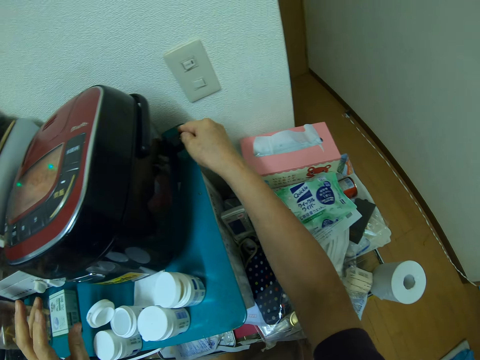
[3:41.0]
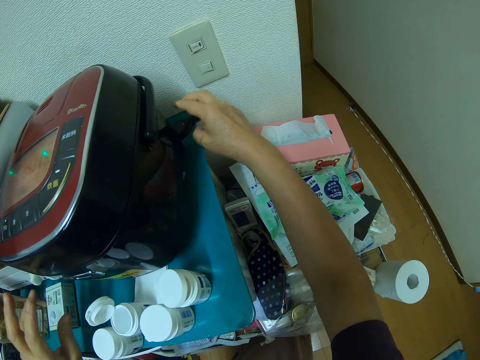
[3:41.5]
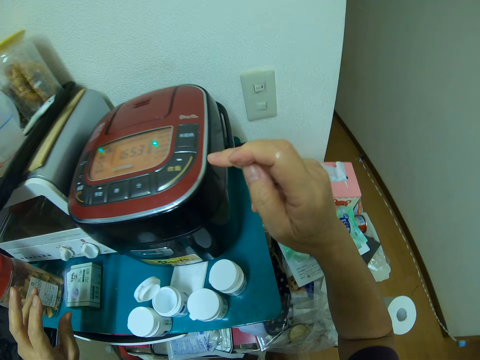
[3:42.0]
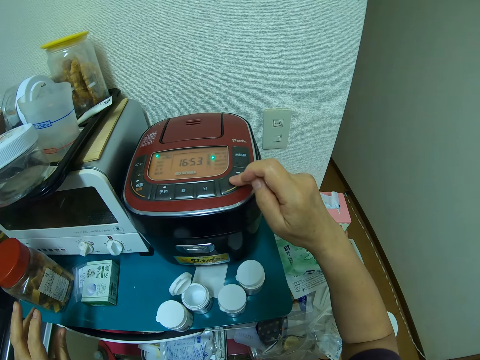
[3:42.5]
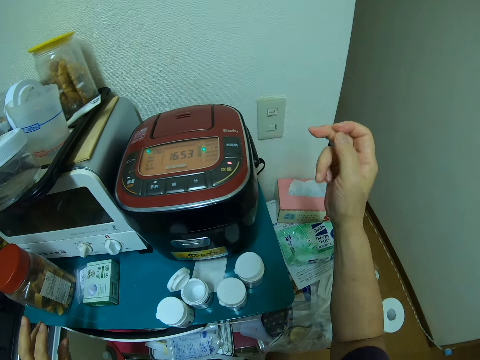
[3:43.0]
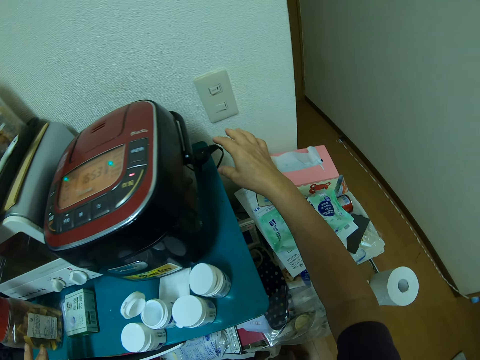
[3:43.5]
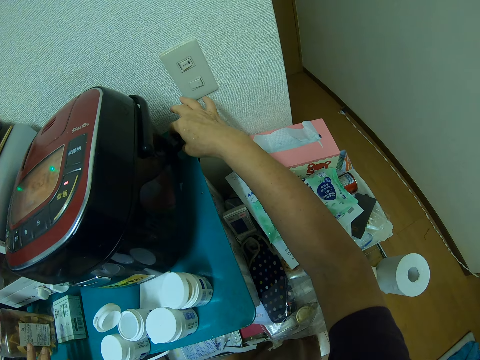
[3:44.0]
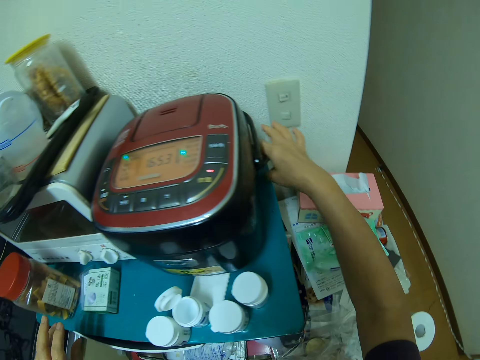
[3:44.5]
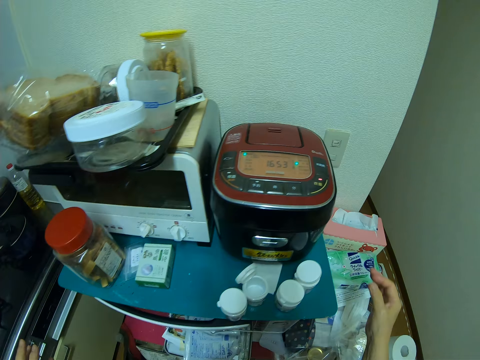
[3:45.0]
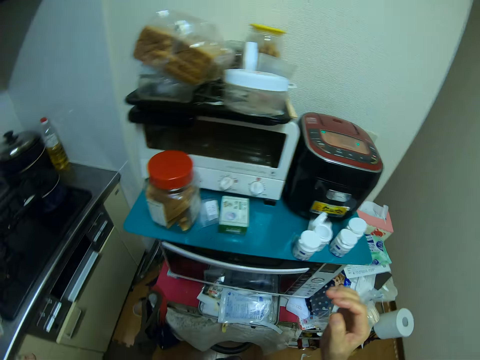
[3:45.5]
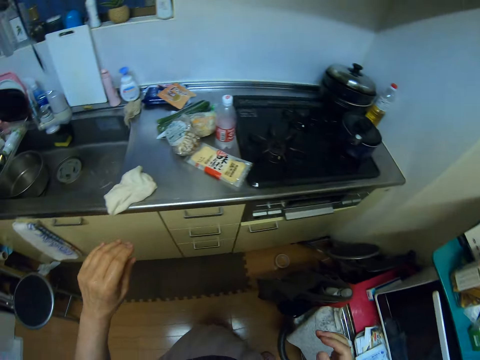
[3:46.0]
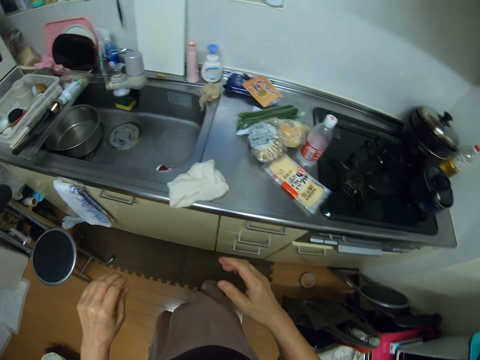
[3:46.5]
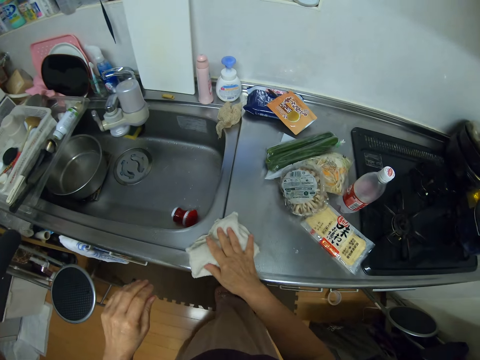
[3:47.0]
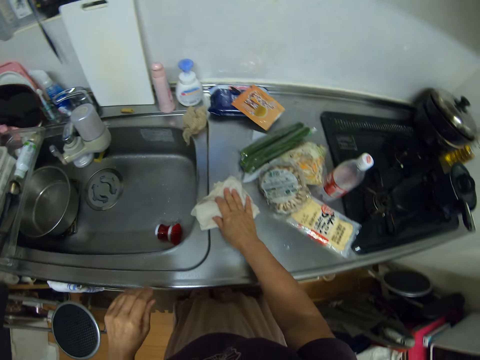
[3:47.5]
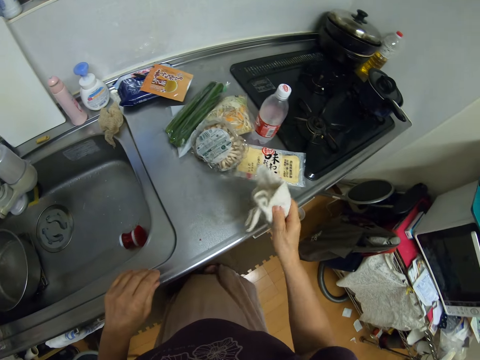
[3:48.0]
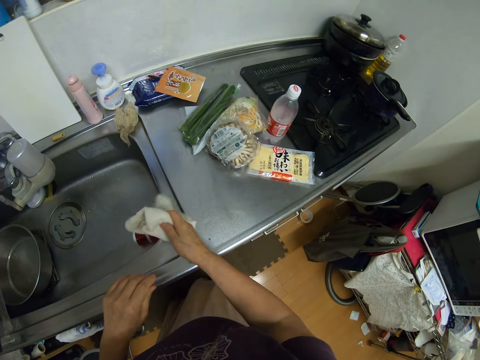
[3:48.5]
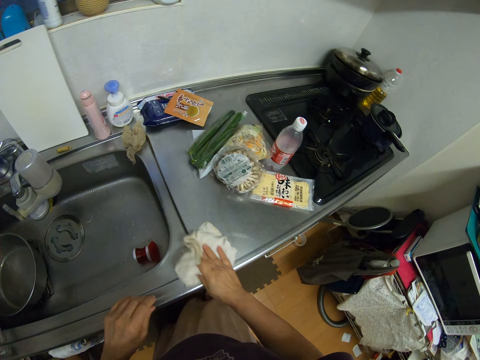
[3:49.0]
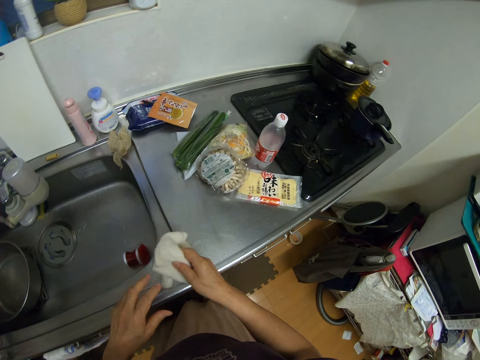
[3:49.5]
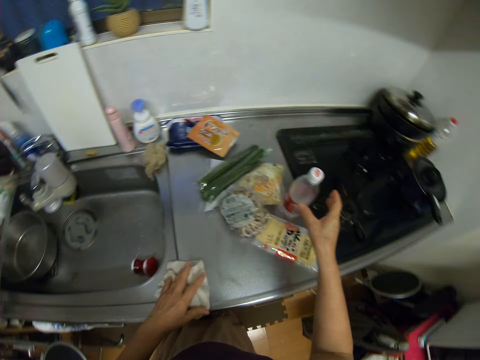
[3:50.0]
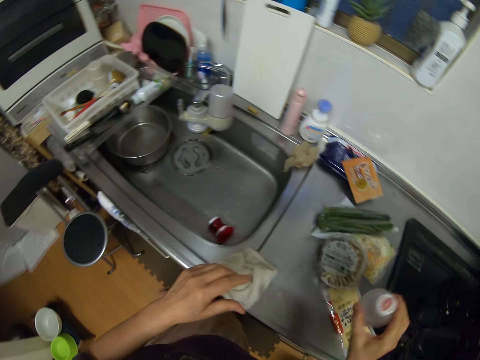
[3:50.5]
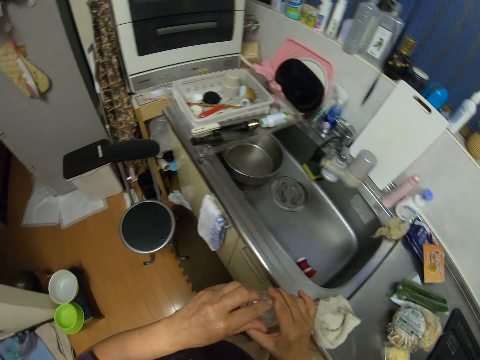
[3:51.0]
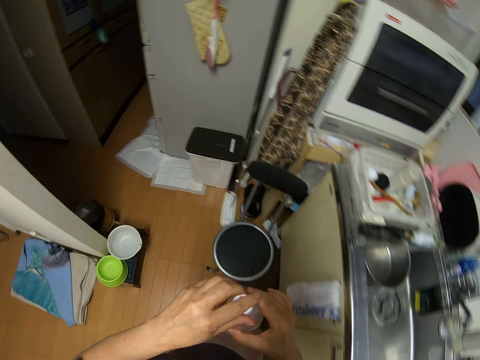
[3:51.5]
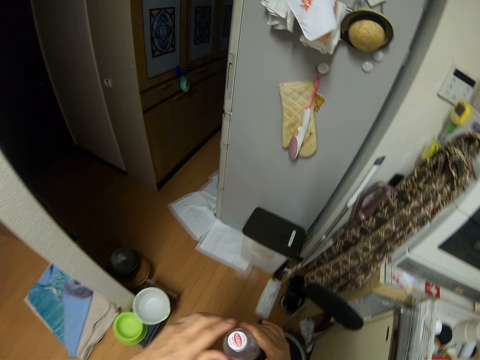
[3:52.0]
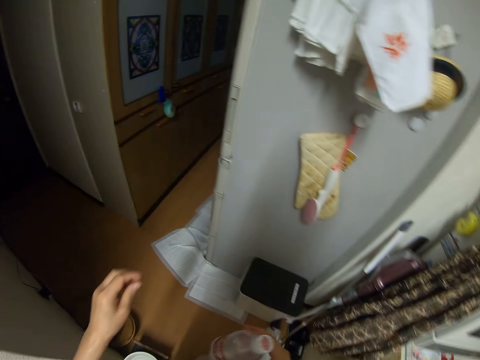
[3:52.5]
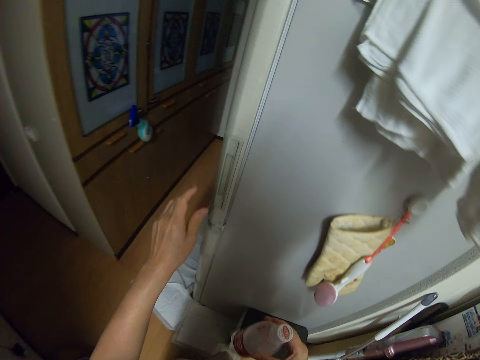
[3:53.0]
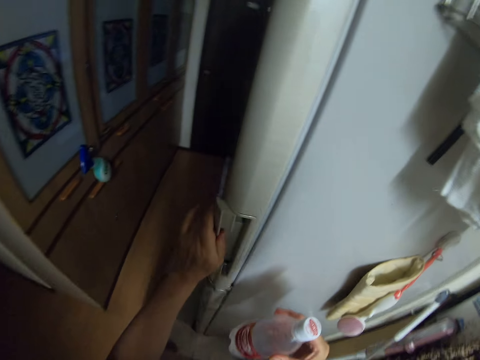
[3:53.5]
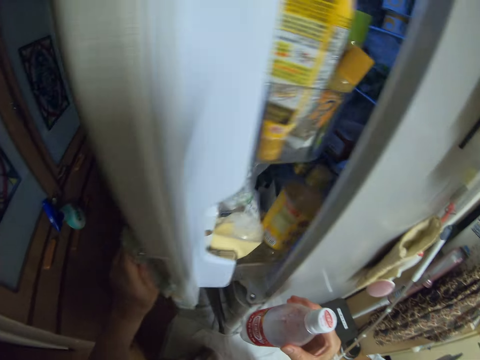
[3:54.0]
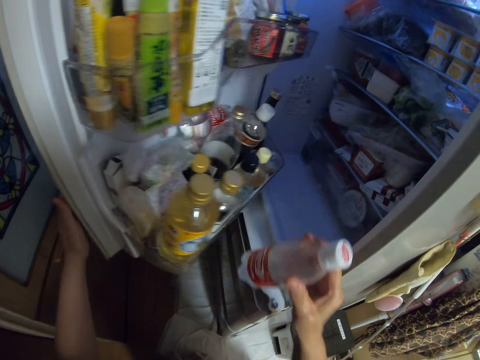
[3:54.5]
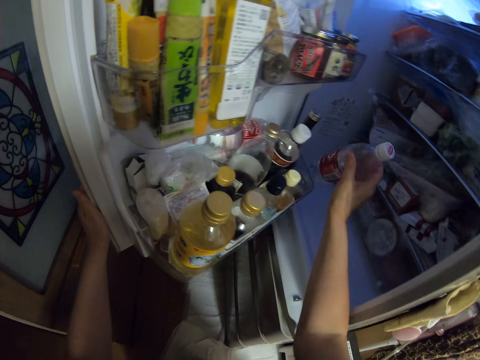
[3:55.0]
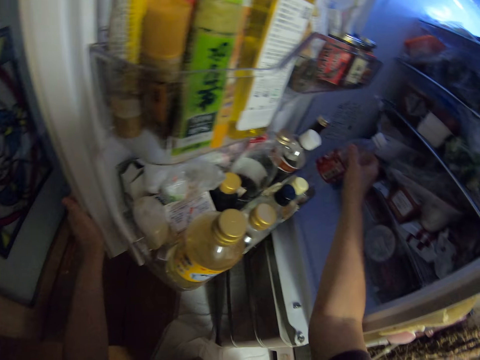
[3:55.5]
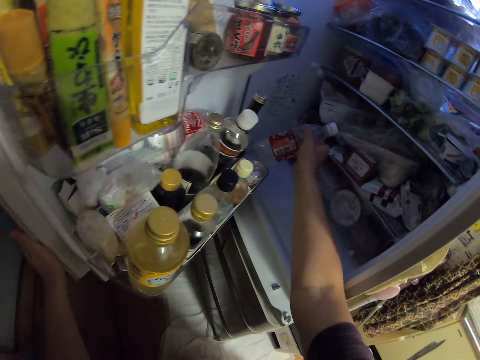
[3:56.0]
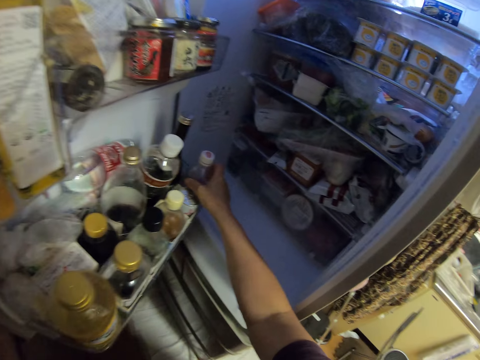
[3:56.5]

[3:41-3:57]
The camera wearer puts on the cooker. They press a button on the rice cooker. They connect the cable in the cooker. They adjust the wire on the rice cooker. They move to the counter. They clean the cabinet with the napkin. They leave the napkin on the cabinet. They pick up the bottle of water from the cabinet. They move to the fridge. They open the fridge. They put the bottle of water in the fridge.

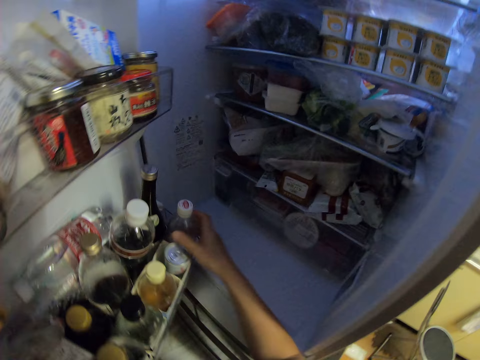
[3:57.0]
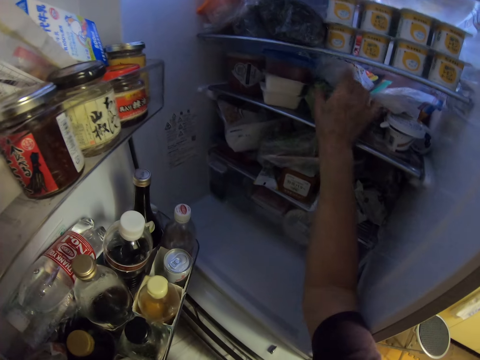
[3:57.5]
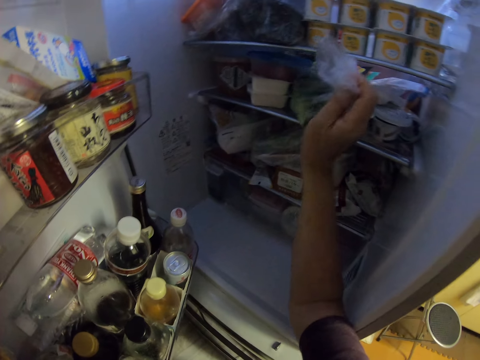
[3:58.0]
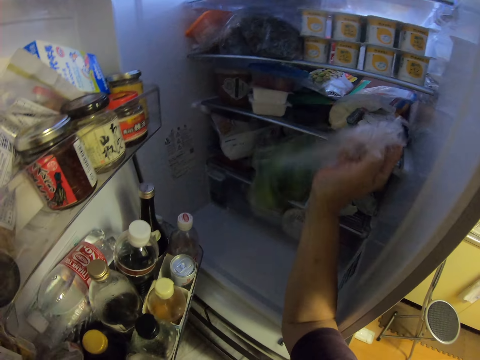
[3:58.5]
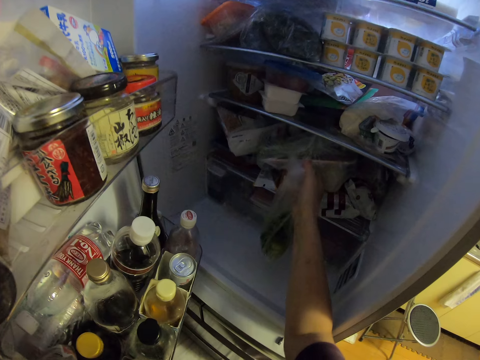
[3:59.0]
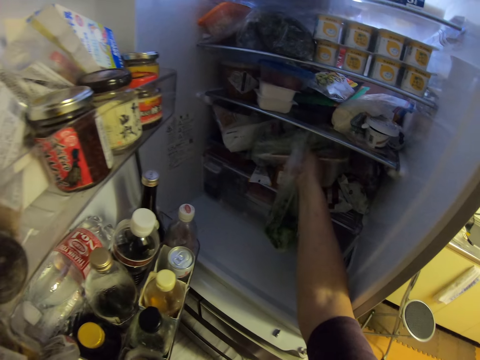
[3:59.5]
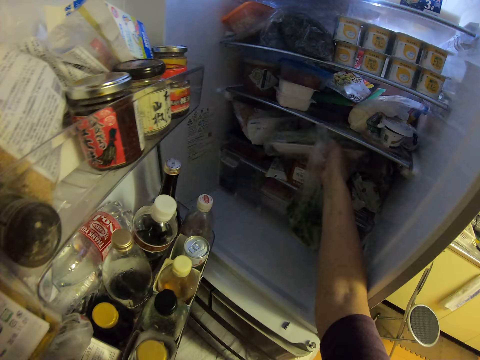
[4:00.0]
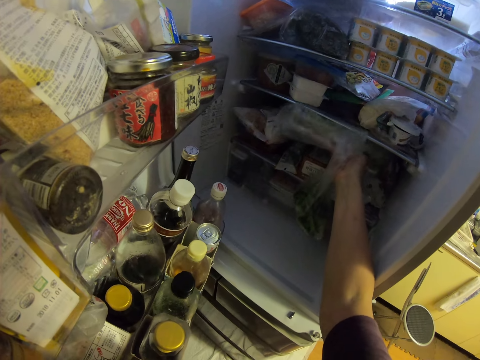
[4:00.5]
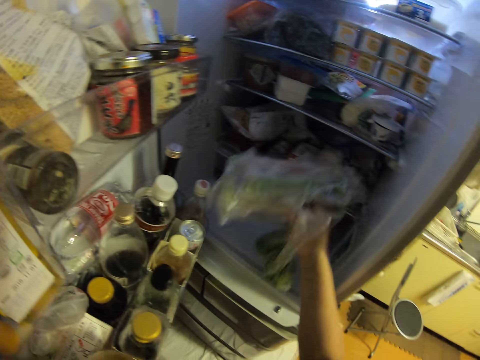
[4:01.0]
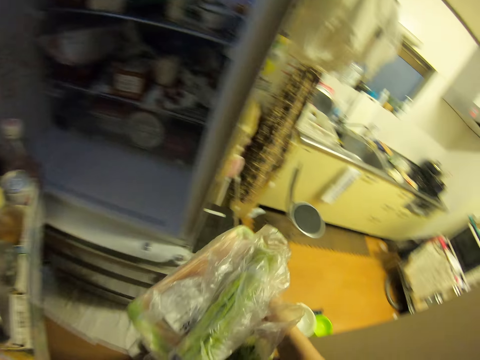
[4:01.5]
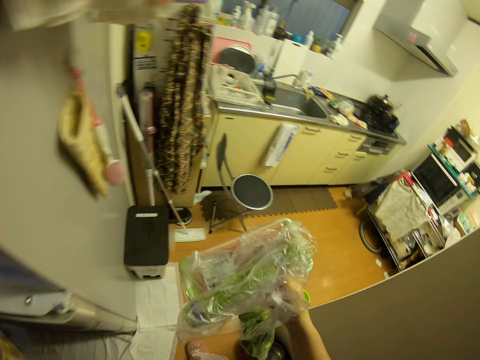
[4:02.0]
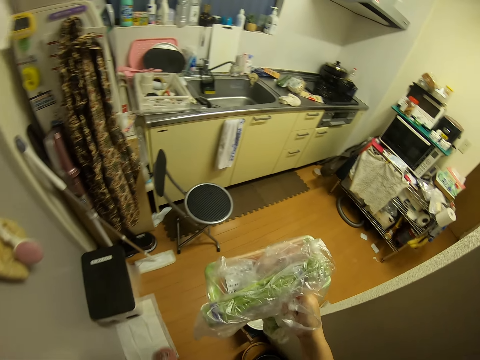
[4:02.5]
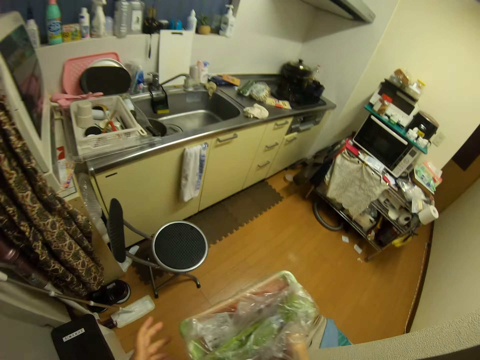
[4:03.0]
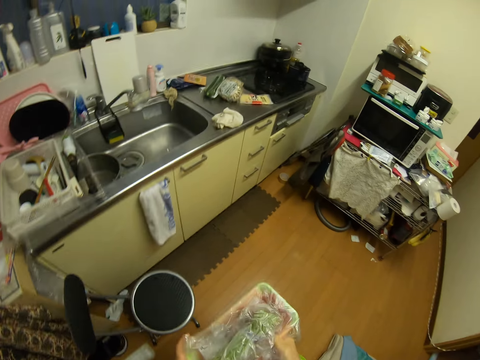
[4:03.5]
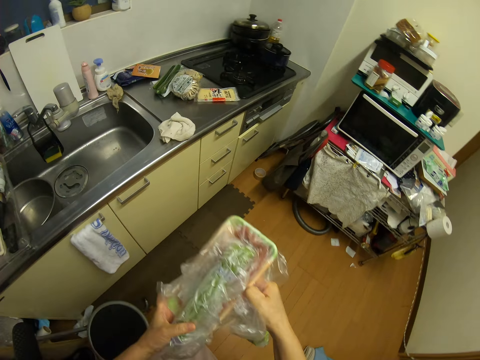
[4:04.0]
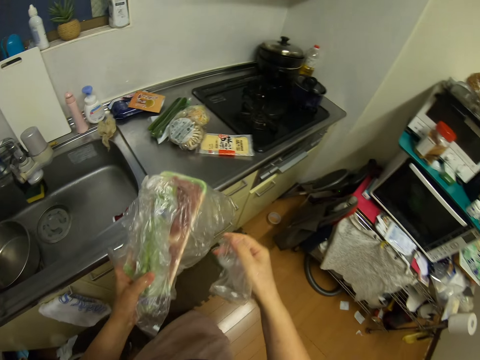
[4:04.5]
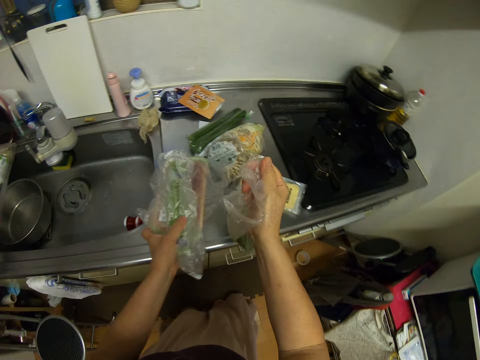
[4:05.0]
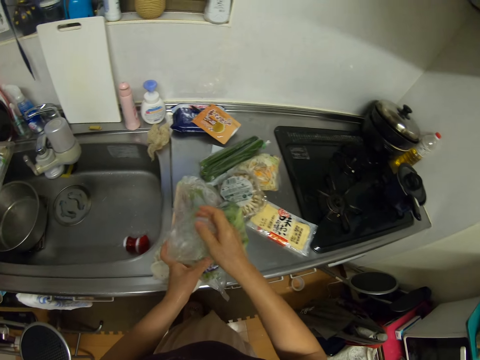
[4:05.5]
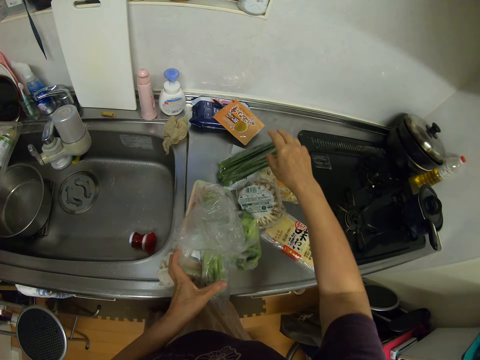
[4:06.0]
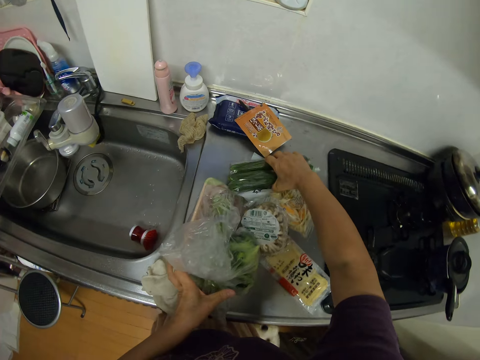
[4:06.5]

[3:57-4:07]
The camera wearer picks up a paper pack. They pick out vegetables from the fridge. They move to the counter. They drop the vegetables on the cabinet. They pick up the cucumber.
